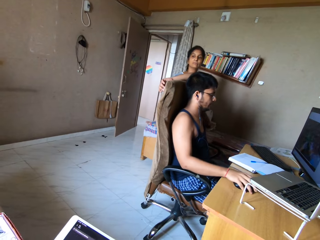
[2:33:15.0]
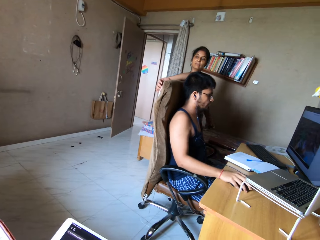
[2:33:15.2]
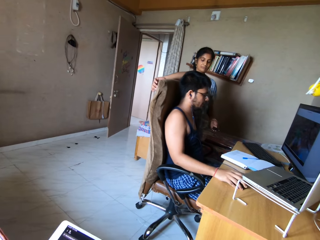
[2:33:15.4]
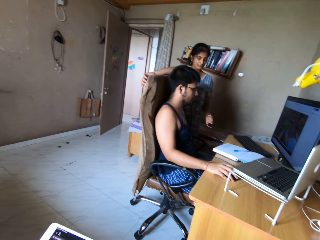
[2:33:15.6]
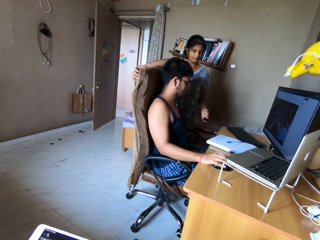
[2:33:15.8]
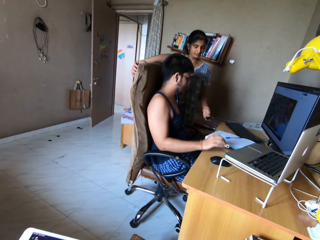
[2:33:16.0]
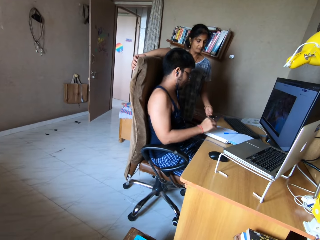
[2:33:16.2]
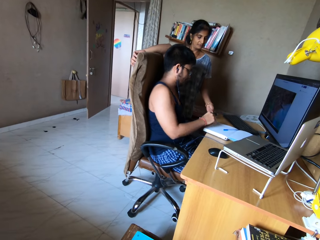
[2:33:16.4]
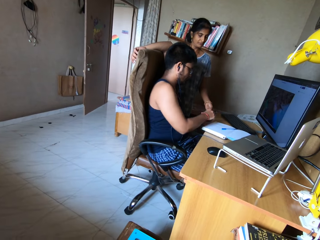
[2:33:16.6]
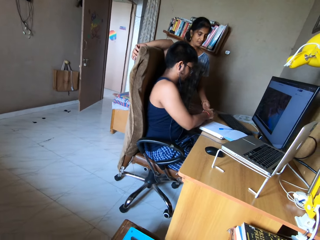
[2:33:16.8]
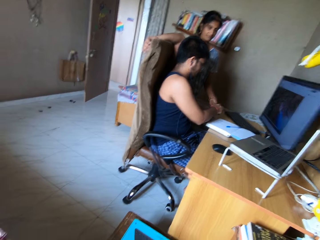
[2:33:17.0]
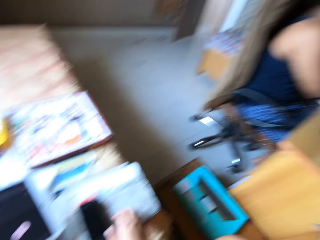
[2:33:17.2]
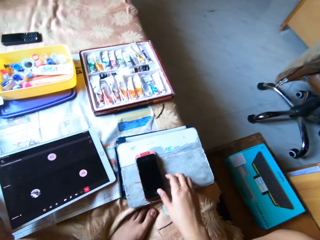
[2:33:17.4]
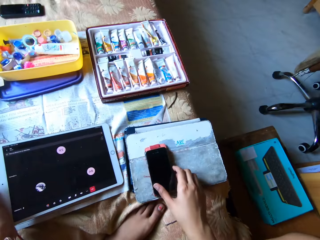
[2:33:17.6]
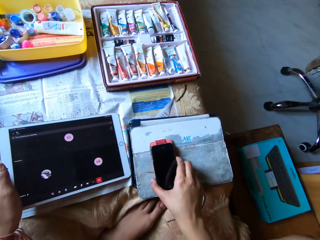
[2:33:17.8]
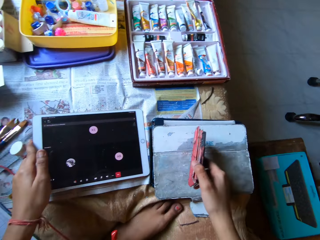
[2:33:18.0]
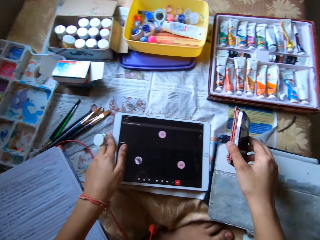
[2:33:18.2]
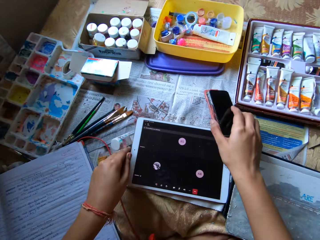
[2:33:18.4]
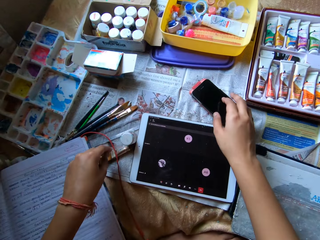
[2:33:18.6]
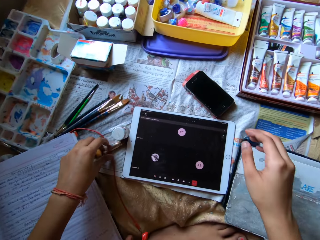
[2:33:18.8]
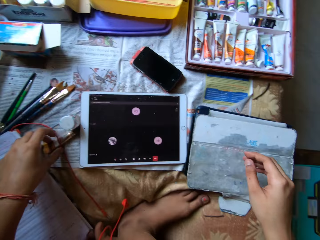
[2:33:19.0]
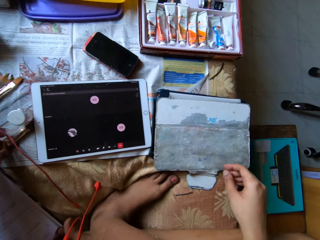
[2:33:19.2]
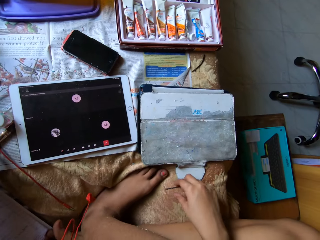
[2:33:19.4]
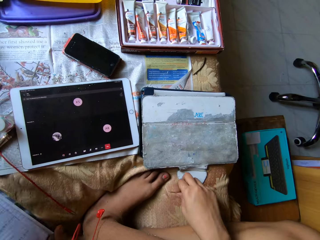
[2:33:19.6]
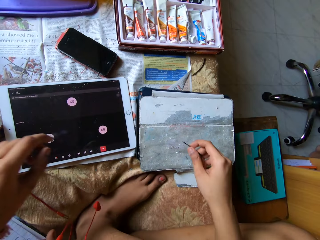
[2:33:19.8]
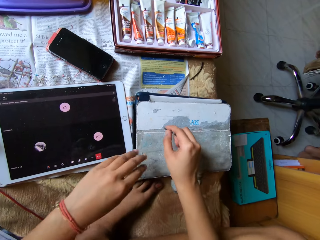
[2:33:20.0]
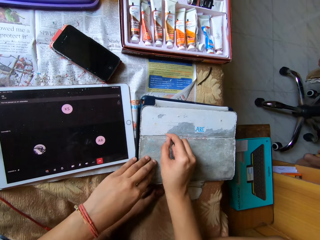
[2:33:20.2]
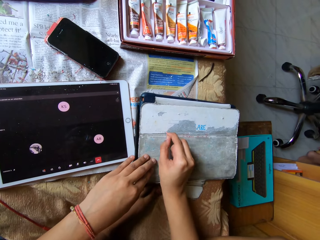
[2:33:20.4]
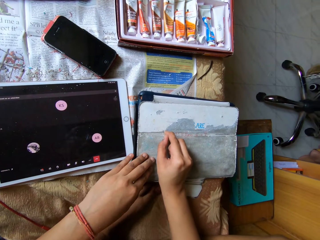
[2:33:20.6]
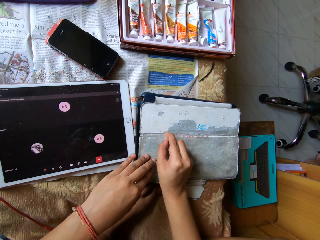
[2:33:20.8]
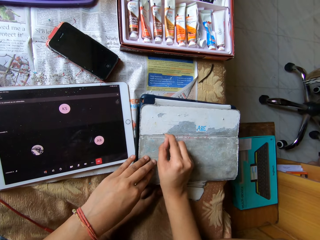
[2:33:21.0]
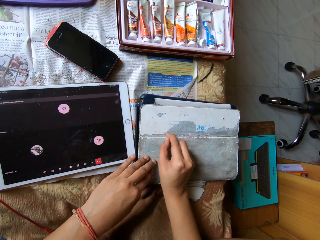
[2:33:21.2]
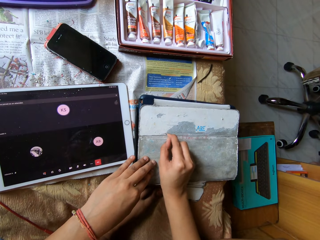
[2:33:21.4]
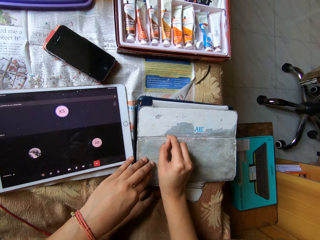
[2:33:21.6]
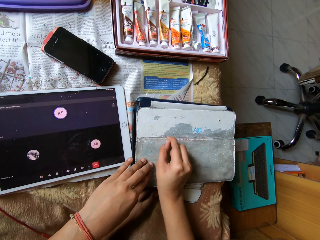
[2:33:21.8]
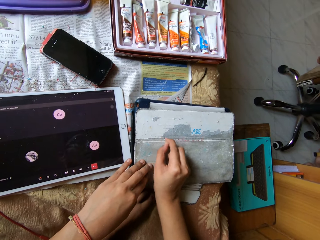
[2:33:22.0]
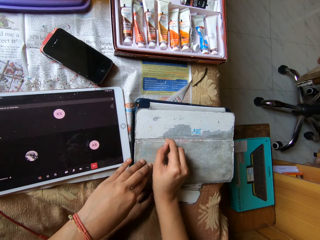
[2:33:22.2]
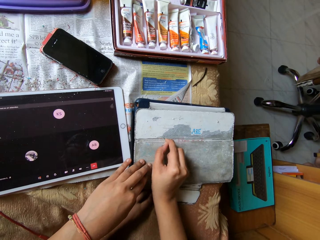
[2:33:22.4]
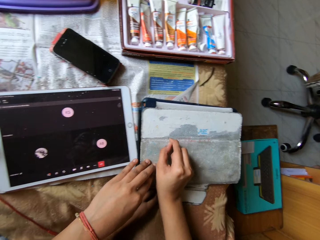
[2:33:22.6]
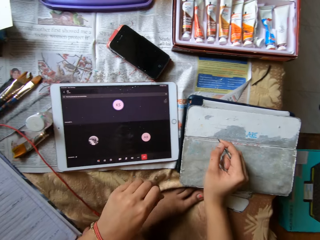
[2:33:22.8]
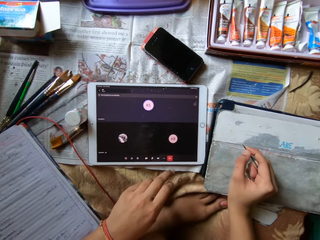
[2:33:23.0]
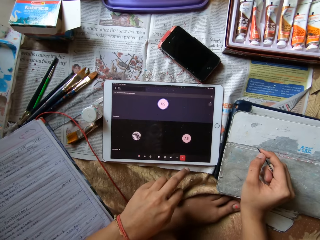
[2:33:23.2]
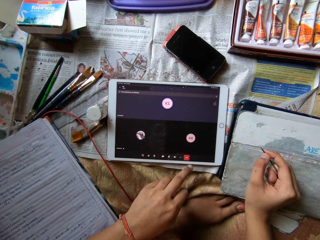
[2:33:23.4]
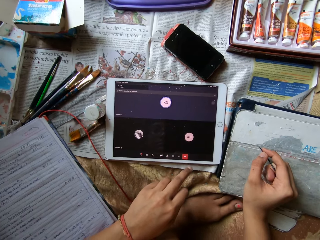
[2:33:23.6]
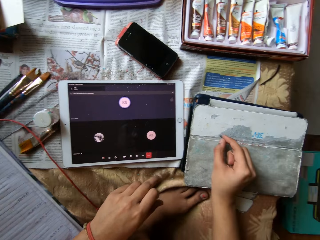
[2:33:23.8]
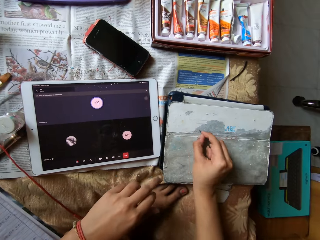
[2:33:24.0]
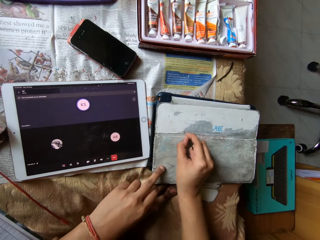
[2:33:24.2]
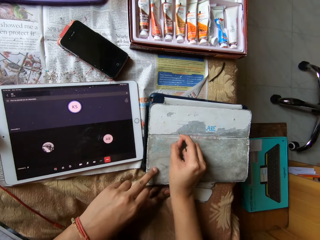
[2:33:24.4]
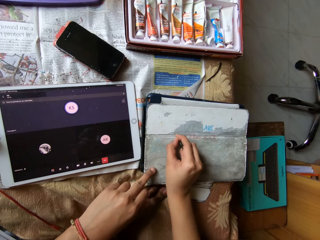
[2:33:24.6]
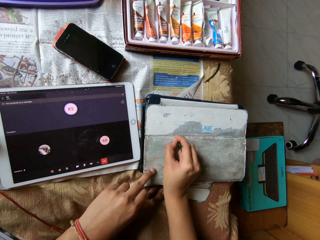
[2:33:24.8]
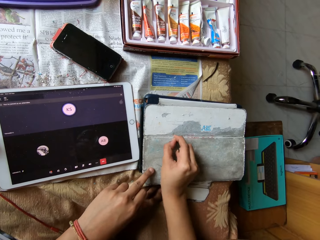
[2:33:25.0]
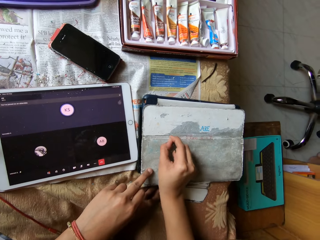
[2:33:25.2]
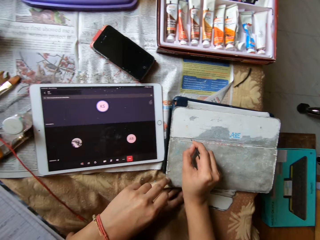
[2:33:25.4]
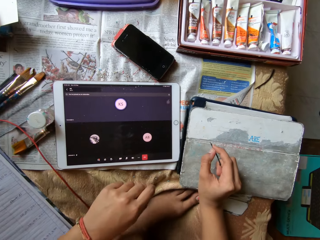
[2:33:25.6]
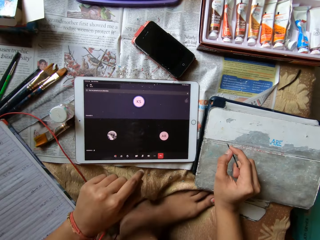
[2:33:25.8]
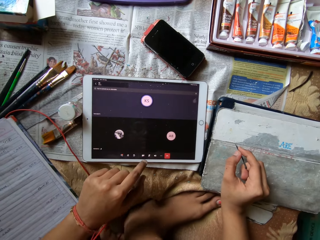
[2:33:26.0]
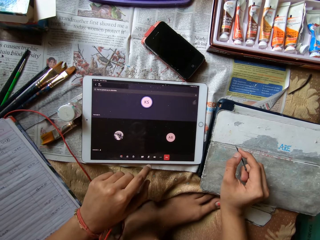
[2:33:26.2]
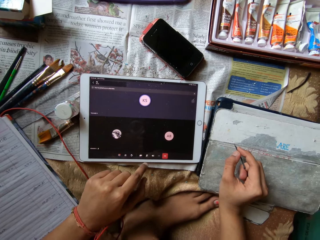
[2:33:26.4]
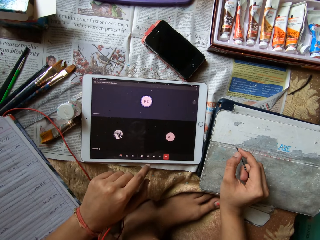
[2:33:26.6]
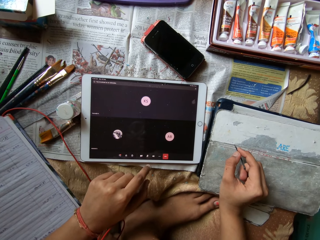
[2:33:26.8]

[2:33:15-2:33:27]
A man presses a mouse on a table with his right hand. The man operates the computer. The man takes a flash drive from a woman's left hand with his right hand. The woman gives the man something. The camera wearer picks up the phone from the tablet cover on the bed with her right hand. She drops the tablet on the bed with her left hand. She drops the phone on the bed with her right hand. She picks up a pin from the bed with her right hand. She scrapes the tablet pouch on the bed with the pin in her right hand. She places her left hand on the tablet pouch on the bed. She scrapes the tablet pouch on the bed with the pin in her right hand. She places her left hand on the tablet pouch on the bed. She talks.

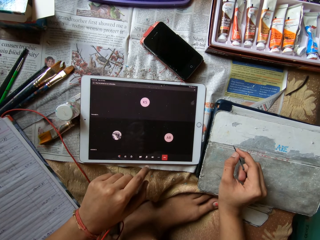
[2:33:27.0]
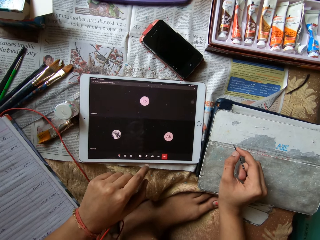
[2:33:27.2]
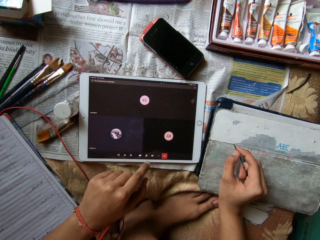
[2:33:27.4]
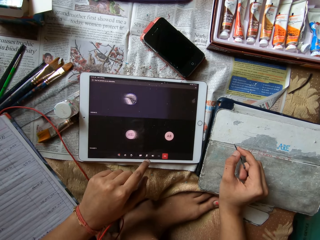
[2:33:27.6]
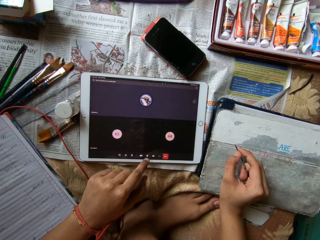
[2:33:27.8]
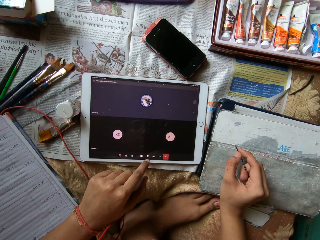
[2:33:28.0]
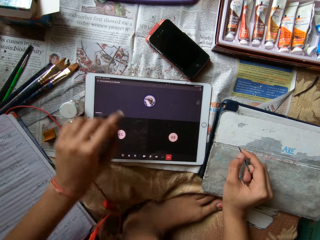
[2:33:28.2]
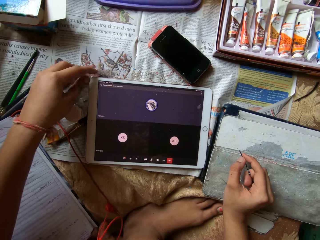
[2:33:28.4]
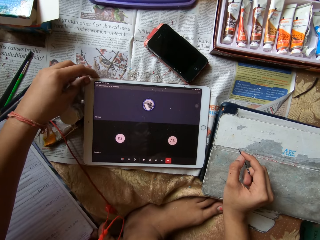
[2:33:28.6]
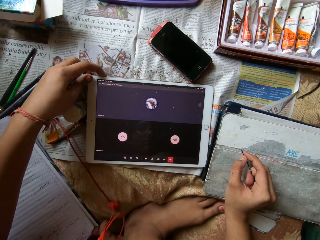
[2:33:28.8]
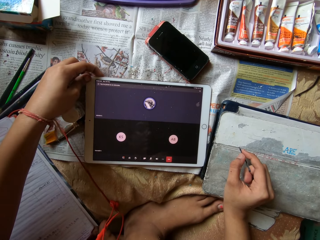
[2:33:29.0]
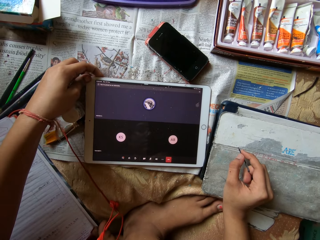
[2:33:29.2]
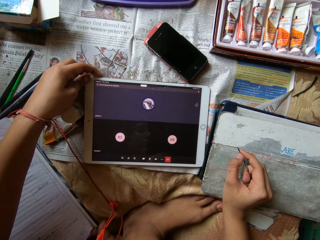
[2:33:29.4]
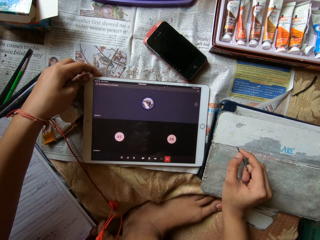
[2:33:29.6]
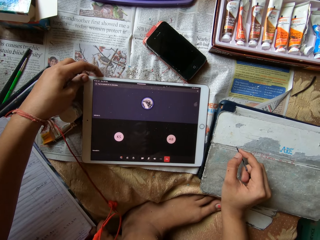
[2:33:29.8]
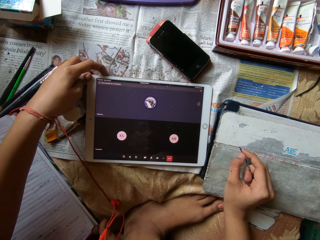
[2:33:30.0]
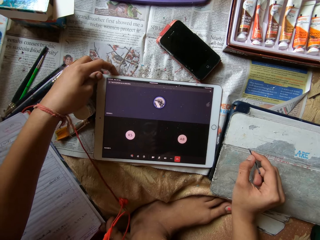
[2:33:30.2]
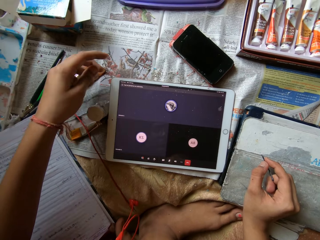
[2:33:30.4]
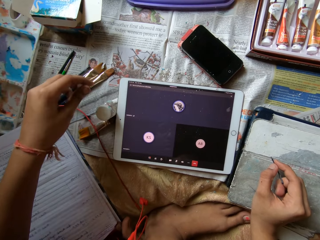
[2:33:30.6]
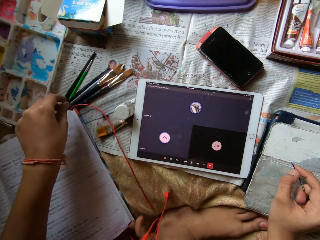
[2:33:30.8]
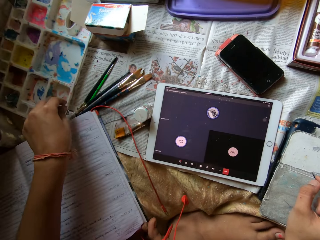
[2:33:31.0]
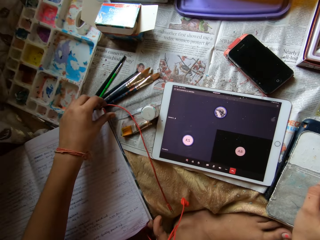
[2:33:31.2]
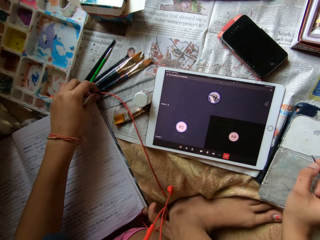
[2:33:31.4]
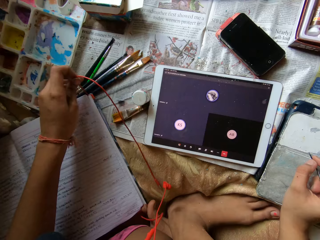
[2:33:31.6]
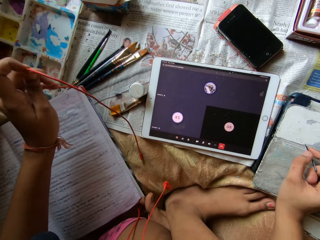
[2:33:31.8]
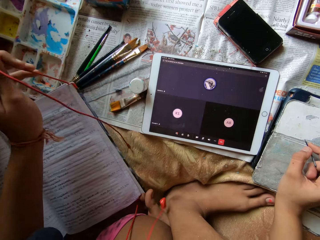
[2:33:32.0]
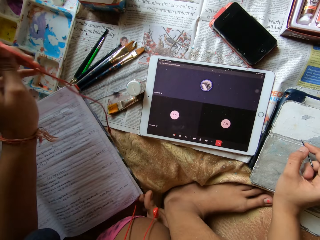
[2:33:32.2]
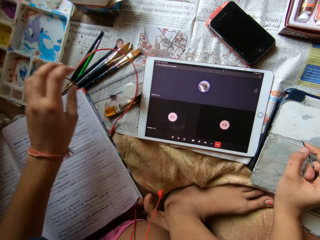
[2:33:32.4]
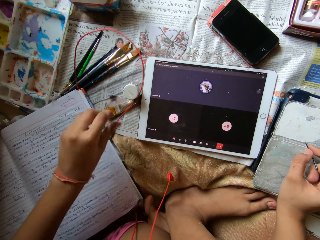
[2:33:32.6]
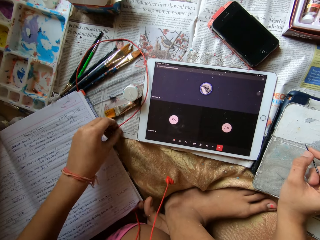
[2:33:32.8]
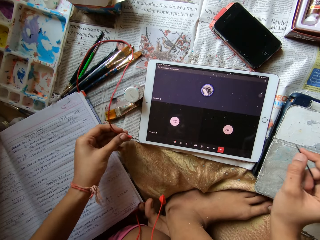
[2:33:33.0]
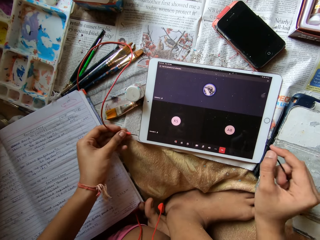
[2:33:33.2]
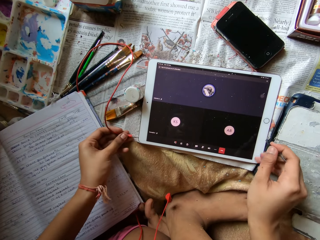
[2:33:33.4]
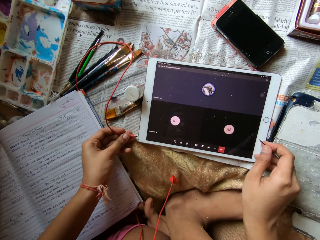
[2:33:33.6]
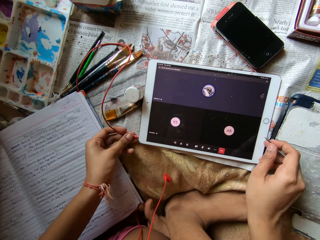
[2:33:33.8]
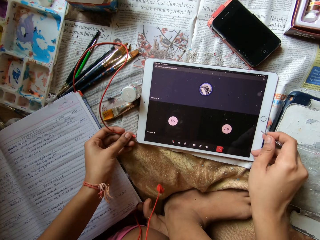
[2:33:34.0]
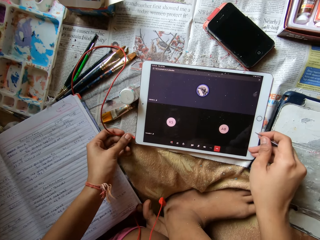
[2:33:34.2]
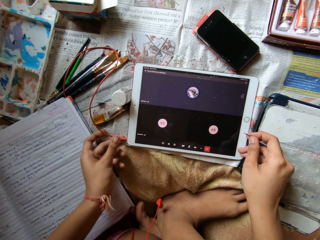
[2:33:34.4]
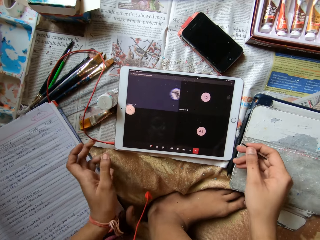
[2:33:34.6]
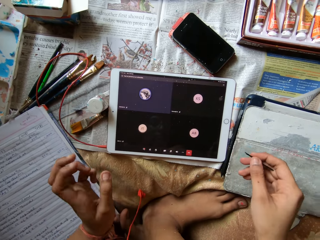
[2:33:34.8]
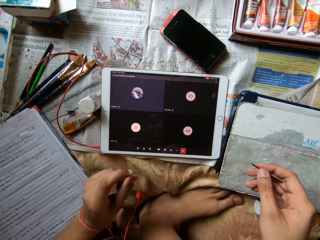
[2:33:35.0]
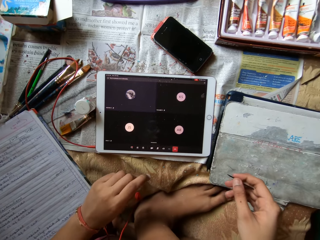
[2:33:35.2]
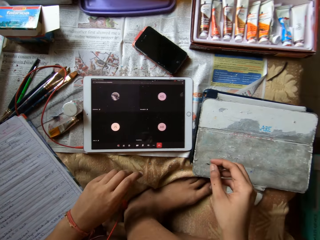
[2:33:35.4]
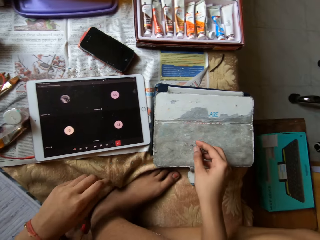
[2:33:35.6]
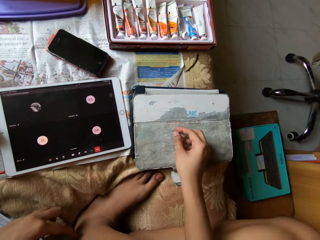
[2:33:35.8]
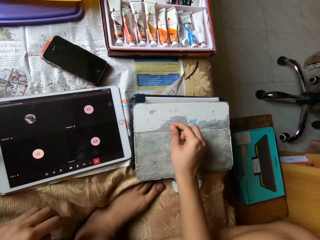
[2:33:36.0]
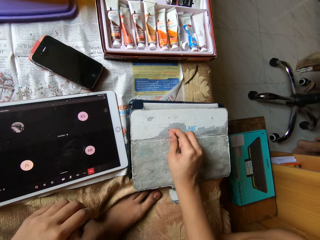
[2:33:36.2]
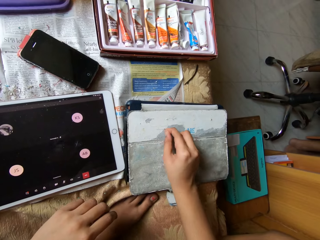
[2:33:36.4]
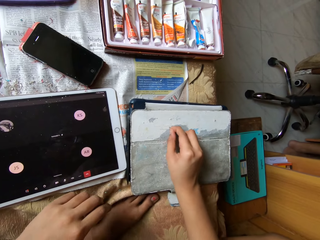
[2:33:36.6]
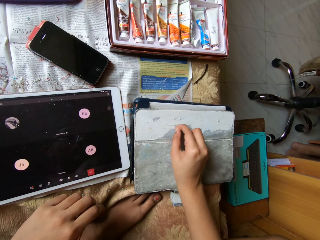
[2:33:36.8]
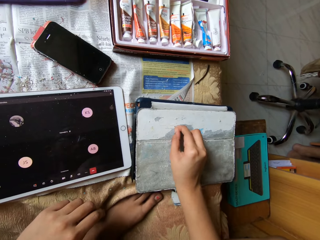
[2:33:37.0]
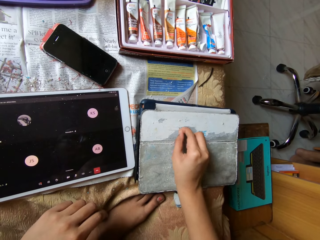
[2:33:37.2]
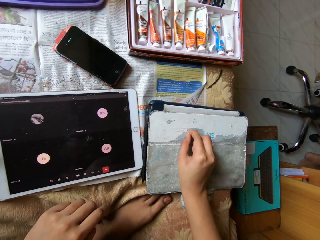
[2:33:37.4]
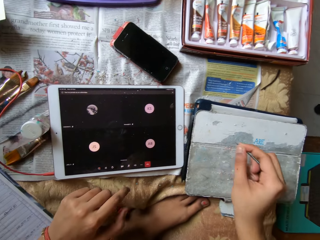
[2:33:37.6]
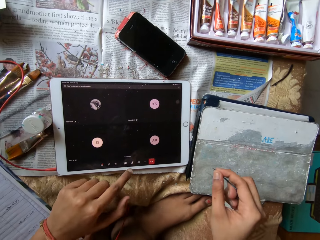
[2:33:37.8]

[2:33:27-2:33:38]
The camera wearer presses the tablet on the bed with her left hand. She adjusts the volume on the tablet. She picks up the earpiece from the bed with her left hand. She drops the earpiece on the bed with her left hand. She picks up the earpiece from the bed with her left hand. She plugs the earpiece into the tablet on the bed with her left hand. She scrapes the tablet pouch on the bed with the pin in her right hand.
